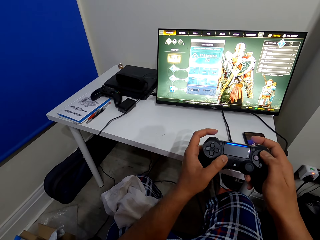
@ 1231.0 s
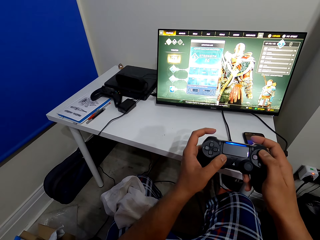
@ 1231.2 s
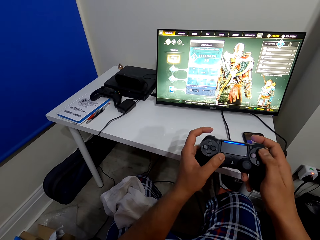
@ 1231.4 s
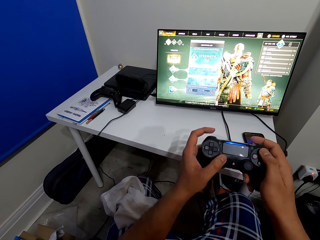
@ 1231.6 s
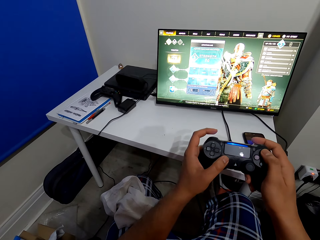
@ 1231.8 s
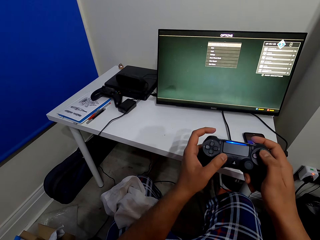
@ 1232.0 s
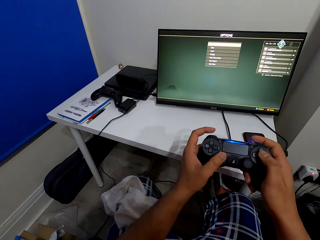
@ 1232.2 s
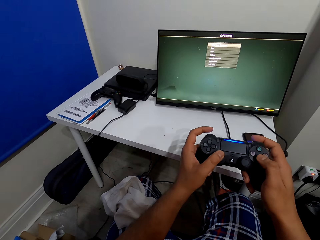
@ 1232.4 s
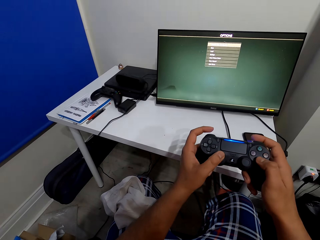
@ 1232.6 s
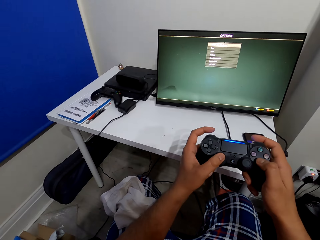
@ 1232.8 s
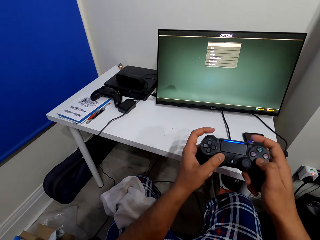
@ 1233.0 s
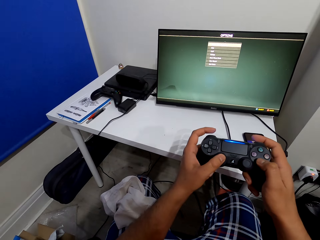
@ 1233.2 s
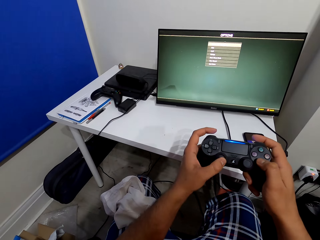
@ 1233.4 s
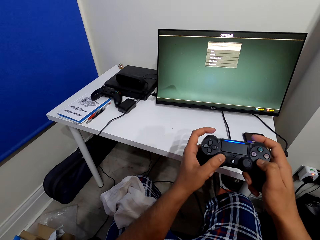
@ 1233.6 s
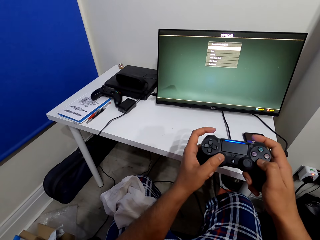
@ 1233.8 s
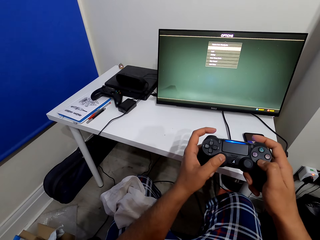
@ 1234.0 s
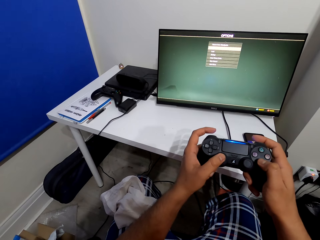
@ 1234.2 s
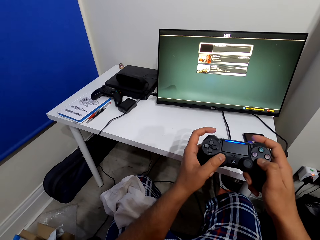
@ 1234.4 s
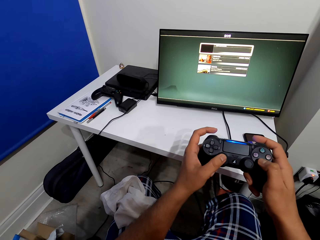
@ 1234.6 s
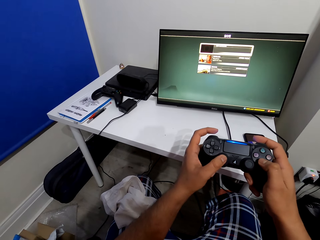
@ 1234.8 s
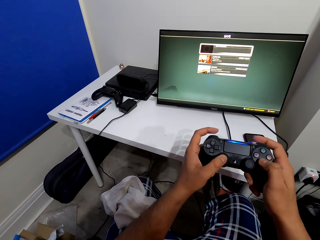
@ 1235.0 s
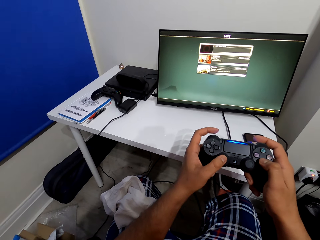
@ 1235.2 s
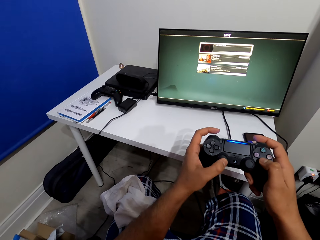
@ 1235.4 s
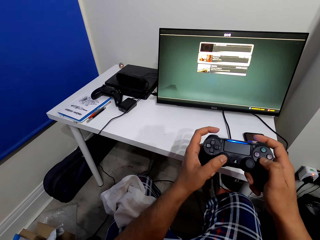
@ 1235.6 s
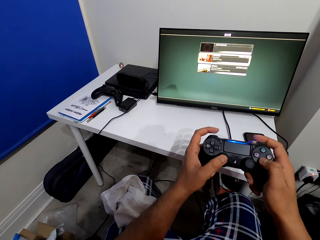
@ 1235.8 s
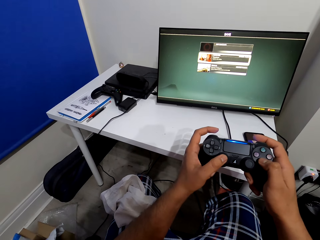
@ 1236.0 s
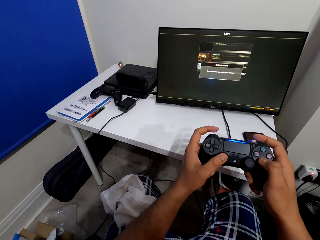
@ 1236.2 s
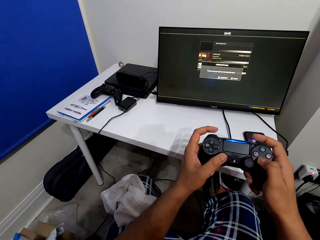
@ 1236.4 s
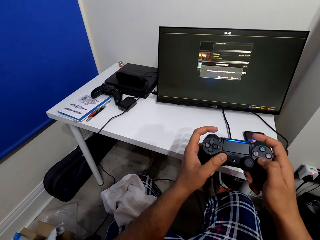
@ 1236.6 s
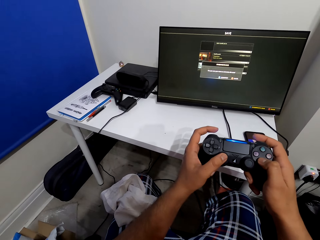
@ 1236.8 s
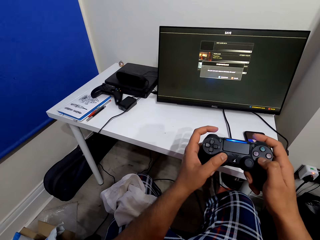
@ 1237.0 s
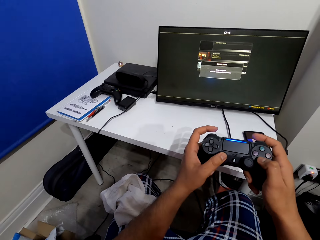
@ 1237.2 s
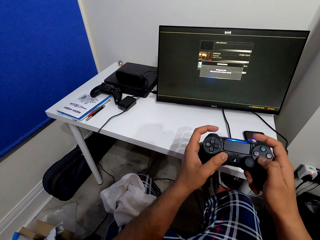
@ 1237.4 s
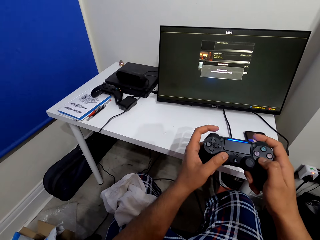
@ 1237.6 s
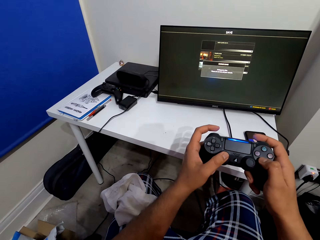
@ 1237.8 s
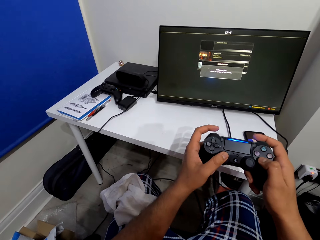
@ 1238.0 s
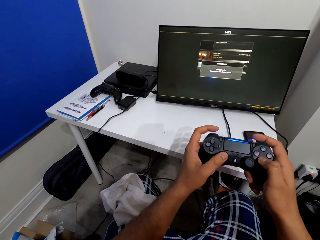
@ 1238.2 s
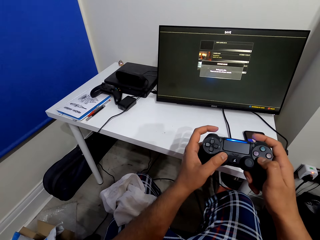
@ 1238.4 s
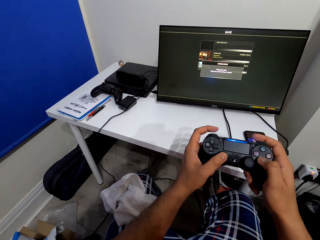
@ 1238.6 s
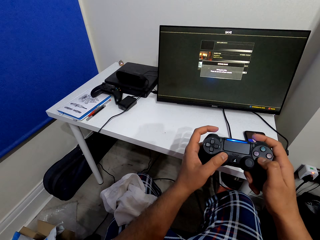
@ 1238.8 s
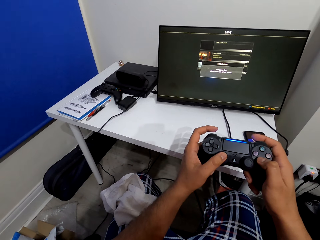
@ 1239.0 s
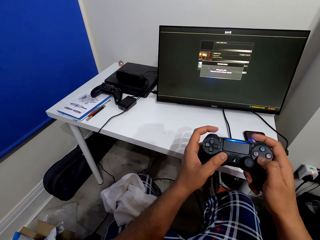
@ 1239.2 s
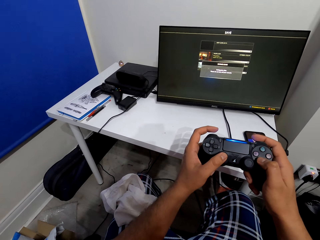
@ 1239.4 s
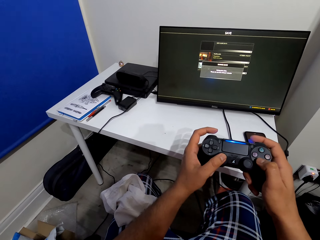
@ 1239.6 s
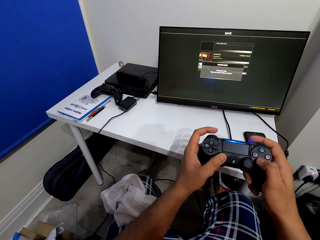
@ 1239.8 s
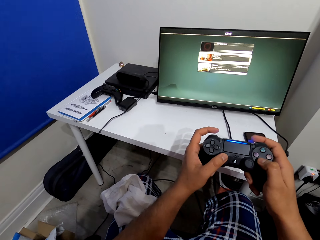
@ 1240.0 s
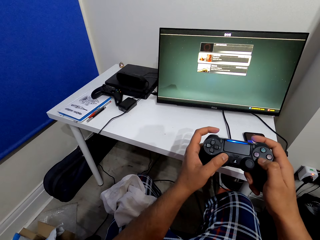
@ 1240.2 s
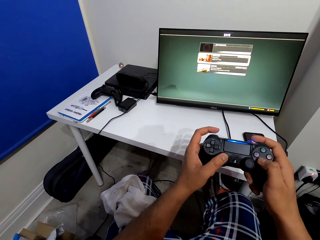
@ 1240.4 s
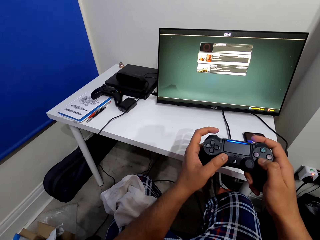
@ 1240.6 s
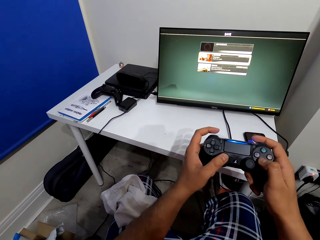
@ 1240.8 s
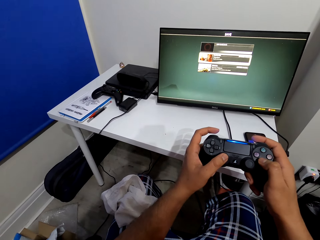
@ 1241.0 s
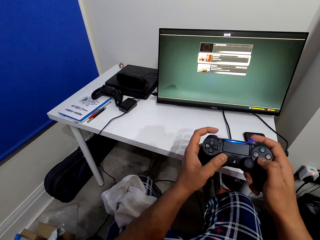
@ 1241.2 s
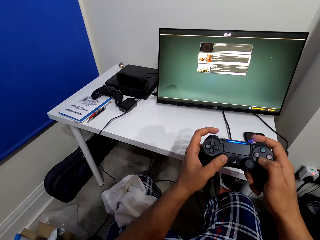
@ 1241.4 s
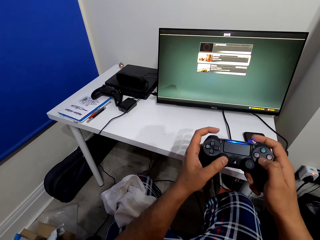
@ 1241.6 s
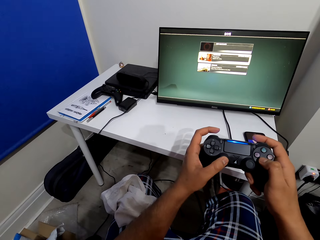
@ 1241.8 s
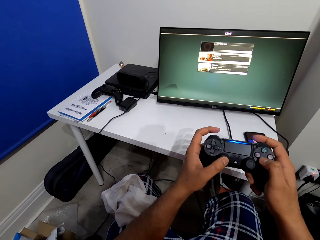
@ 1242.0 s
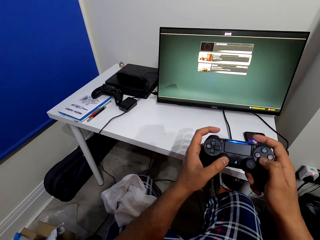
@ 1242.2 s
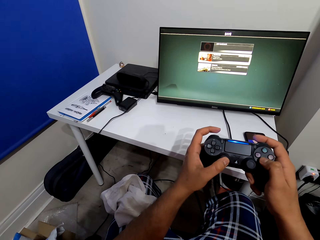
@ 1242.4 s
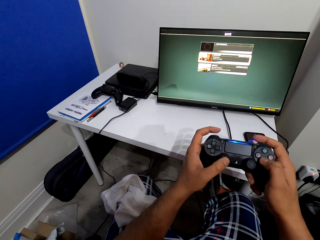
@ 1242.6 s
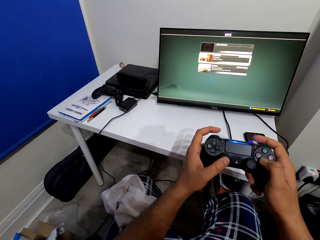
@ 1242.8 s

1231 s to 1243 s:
The camera wearer turns off the PS game. They click on the PS controller.

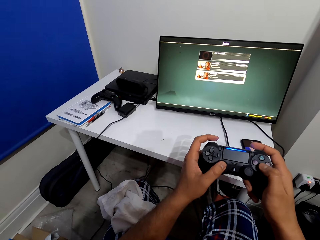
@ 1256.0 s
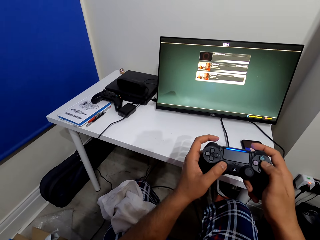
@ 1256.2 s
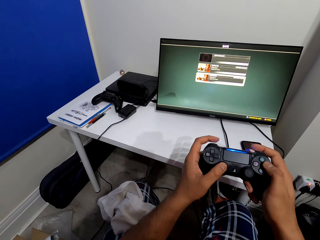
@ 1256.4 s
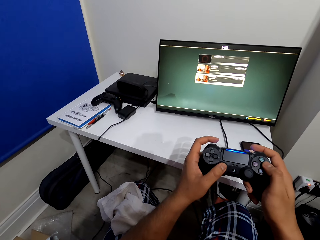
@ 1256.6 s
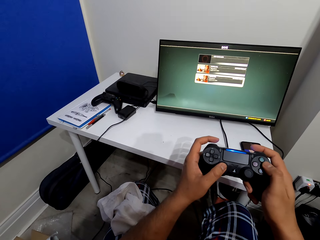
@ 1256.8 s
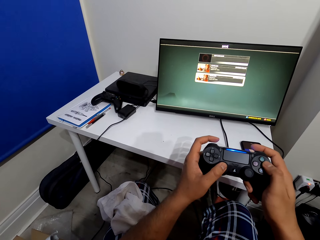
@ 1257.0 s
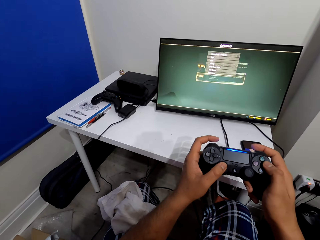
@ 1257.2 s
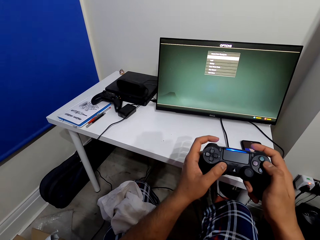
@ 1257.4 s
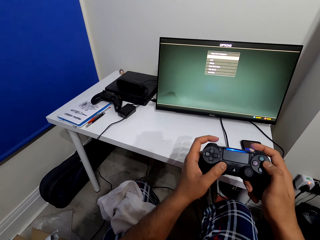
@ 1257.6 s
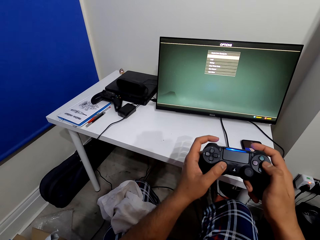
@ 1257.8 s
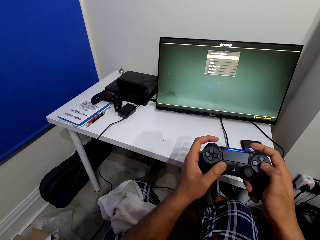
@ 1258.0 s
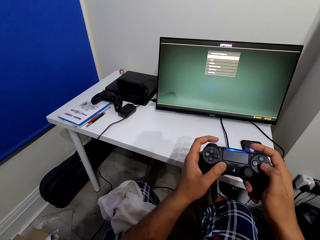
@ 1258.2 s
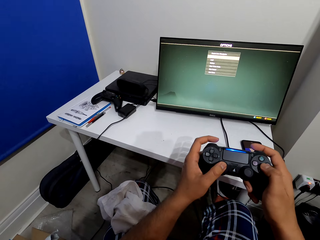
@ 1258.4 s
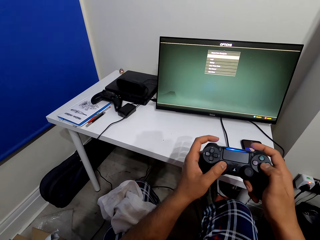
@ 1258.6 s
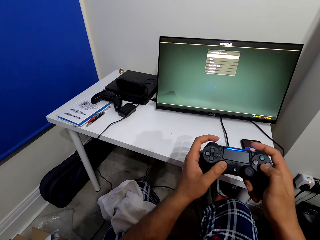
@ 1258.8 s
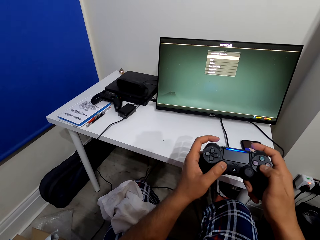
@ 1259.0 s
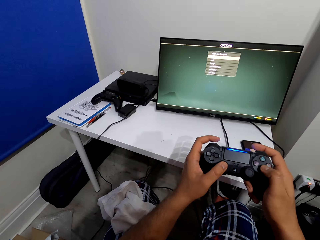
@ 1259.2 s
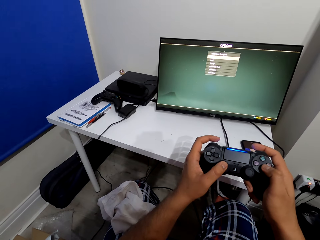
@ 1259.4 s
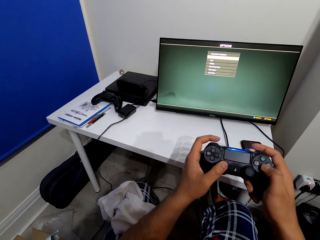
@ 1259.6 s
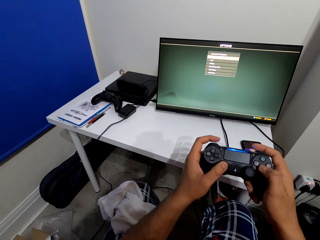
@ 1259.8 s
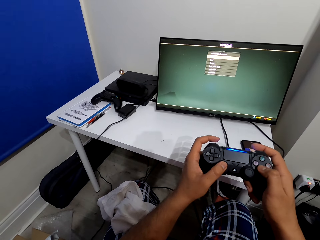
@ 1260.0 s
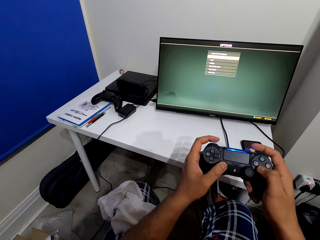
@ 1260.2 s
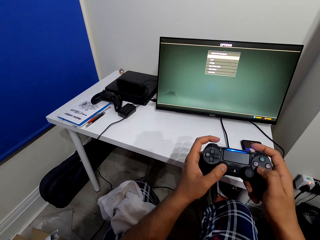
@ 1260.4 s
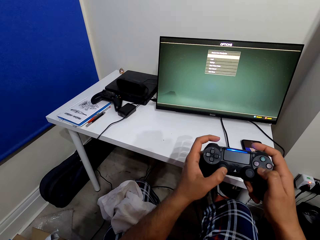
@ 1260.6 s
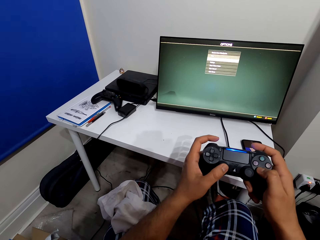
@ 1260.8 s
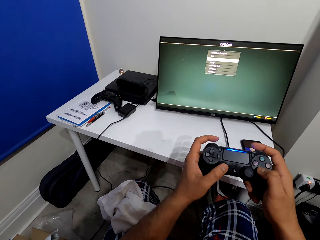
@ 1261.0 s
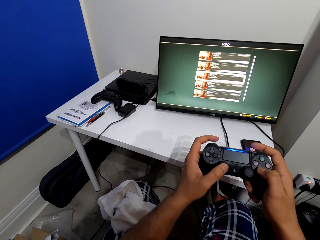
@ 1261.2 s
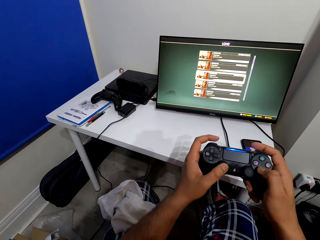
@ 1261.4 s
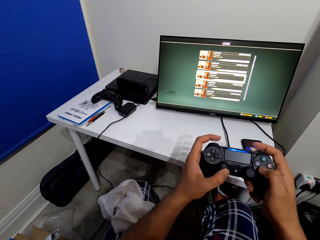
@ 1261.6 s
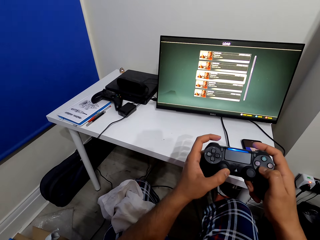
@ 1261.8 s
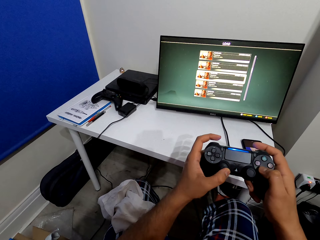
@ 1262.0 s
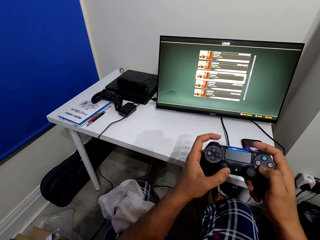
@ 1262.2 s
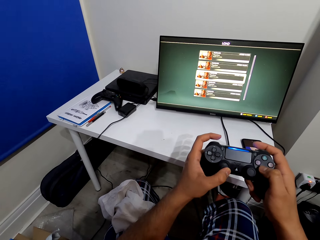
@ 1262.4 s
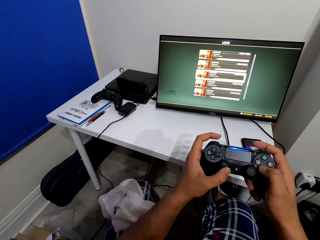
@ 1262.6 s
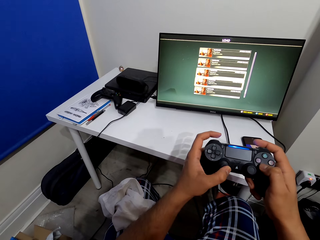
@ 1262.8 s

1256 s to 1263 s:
The camera wearer clicks on the PS controller.

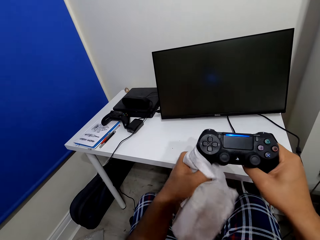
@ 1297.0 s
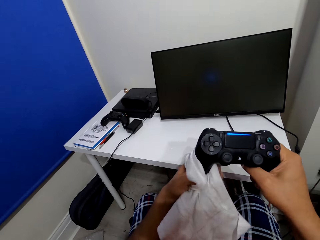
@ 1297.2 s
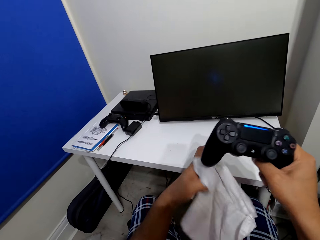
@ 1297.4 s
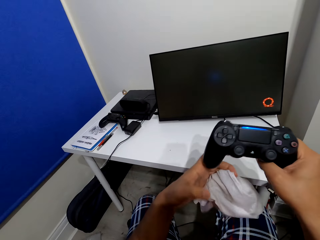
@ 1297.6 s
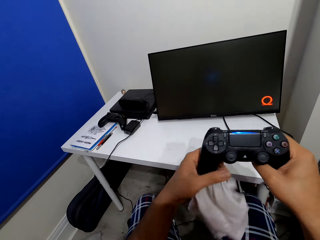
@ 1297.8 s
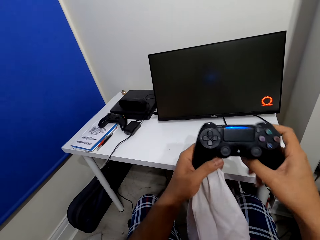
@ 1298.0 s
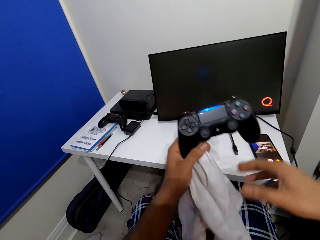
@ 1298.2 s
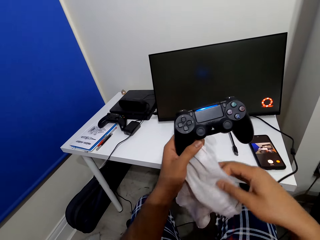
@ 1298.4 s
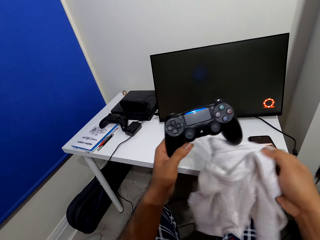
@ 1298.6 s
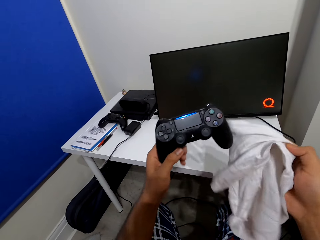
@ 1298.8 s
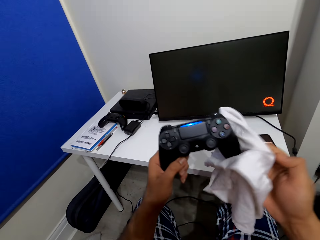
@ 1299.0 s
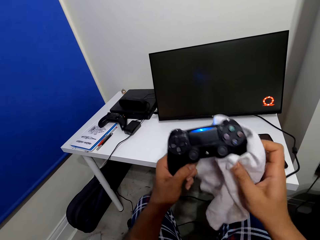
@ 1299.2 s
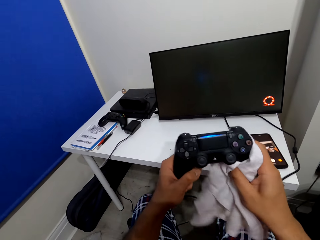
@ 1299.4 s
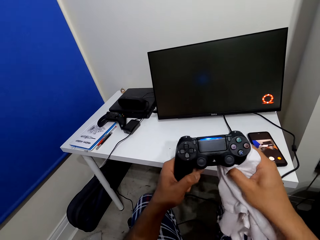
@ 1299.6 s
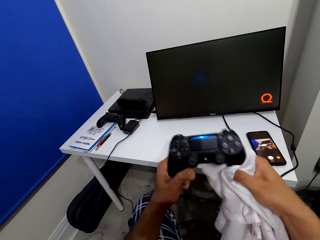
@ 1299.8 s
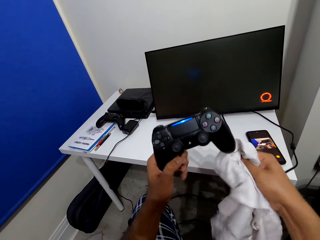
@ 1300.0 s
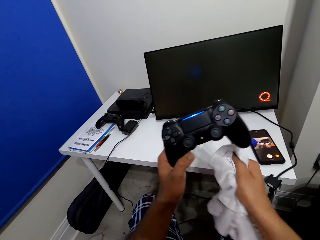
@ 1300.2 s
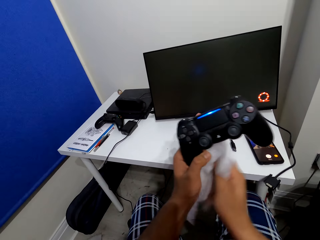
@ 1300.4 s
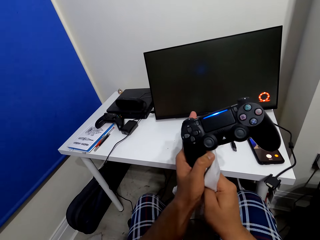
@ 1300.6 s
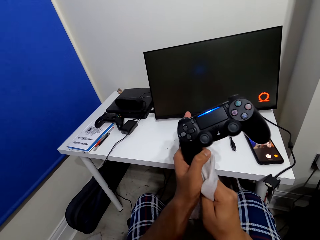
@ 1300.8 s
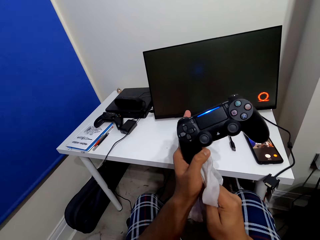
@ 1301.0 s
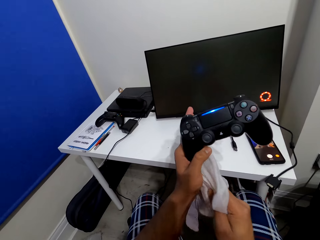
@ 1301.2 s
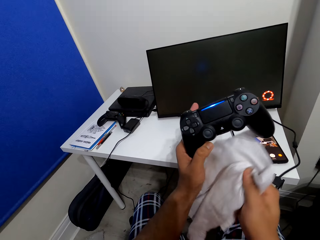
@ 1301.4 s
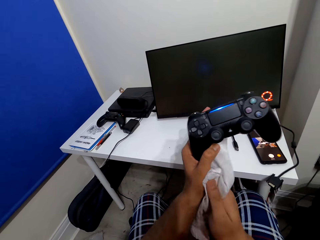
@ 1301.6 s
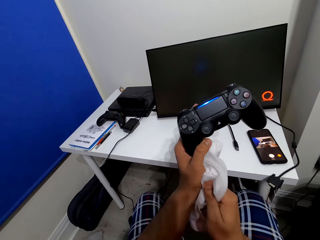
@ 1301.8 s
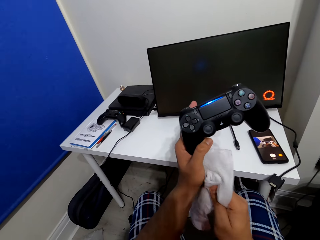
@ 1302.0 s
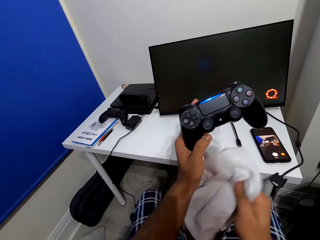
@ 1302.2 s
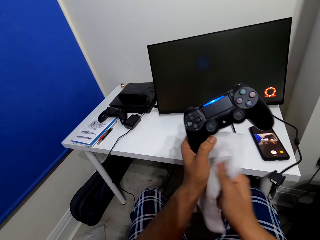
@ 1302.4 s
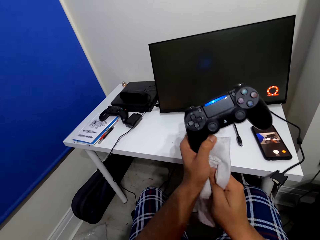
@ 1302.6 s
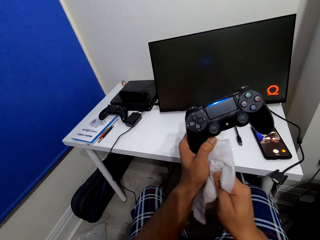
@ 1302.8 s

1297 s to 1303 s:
The camera wearer holds the cloth with the other hand. He wipes the other part of the PS controller. He wipes his hands. He wipes the PS controller.
